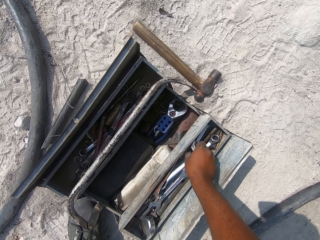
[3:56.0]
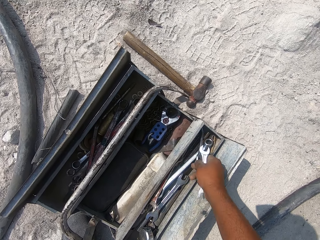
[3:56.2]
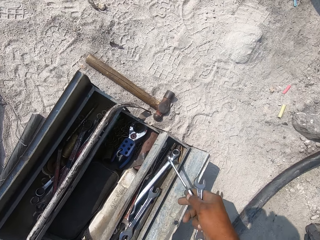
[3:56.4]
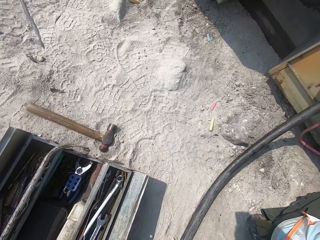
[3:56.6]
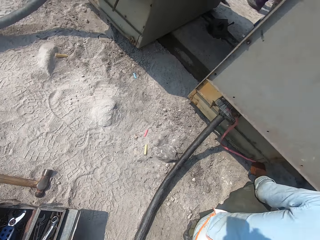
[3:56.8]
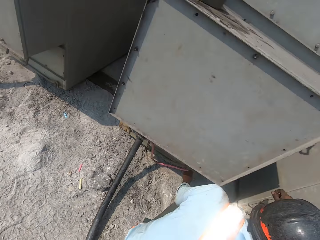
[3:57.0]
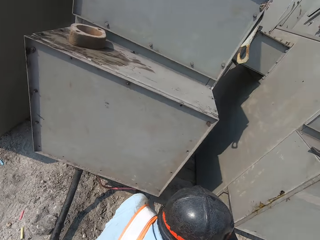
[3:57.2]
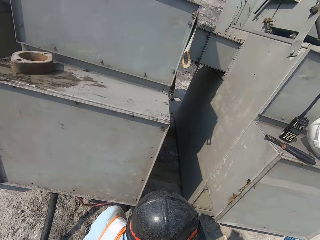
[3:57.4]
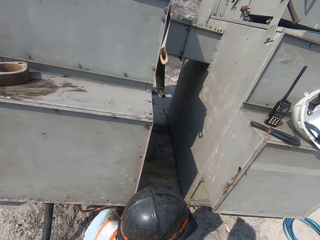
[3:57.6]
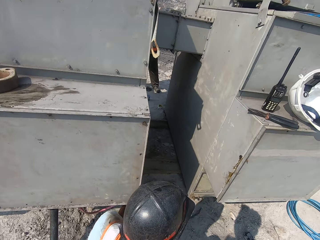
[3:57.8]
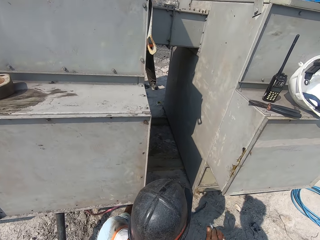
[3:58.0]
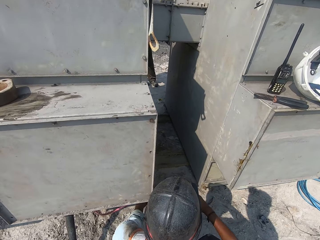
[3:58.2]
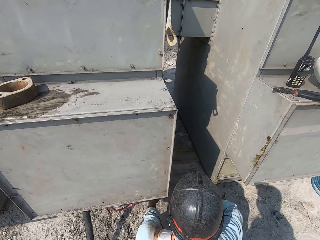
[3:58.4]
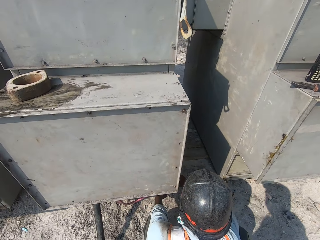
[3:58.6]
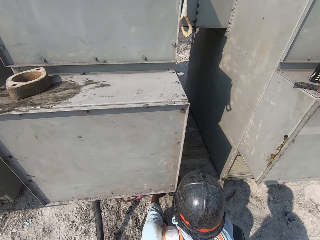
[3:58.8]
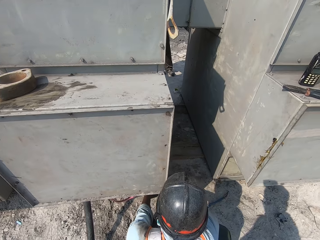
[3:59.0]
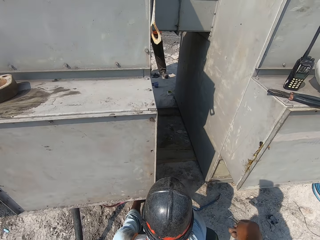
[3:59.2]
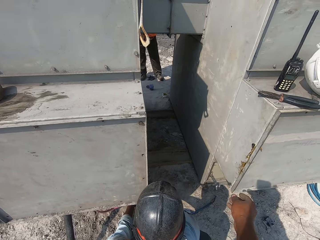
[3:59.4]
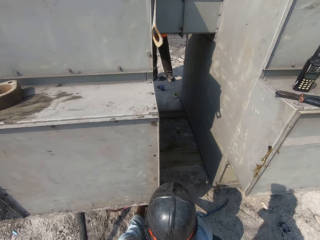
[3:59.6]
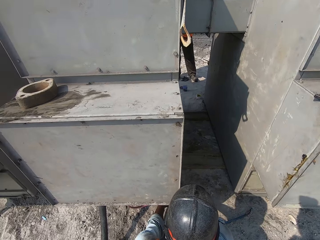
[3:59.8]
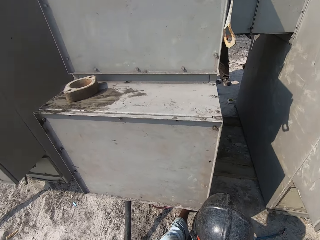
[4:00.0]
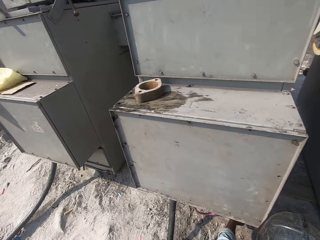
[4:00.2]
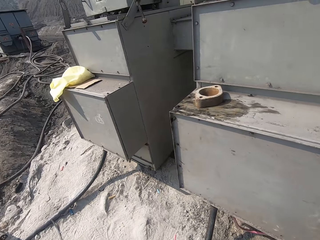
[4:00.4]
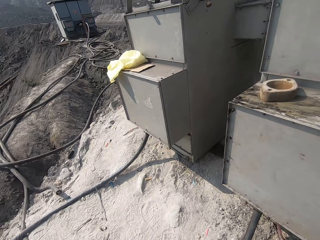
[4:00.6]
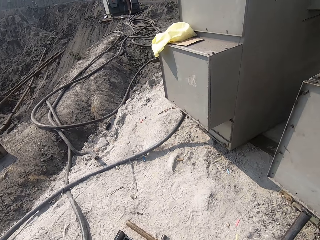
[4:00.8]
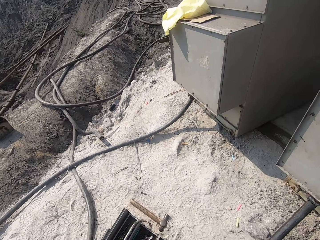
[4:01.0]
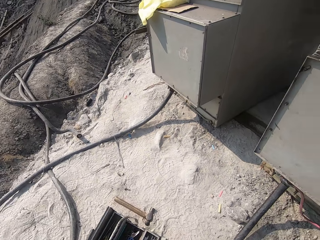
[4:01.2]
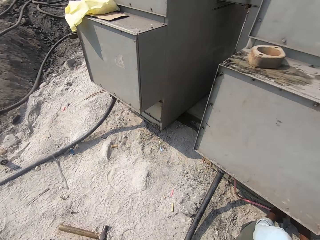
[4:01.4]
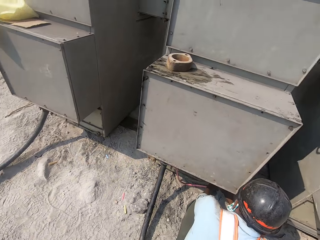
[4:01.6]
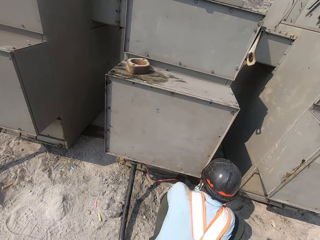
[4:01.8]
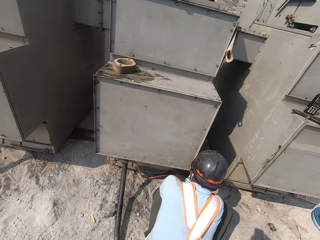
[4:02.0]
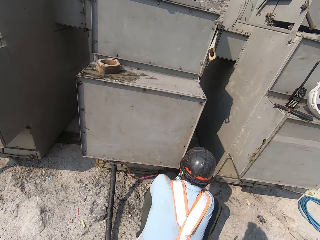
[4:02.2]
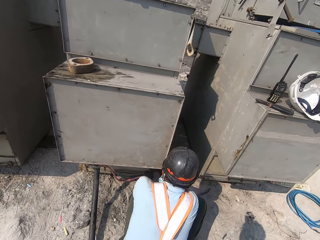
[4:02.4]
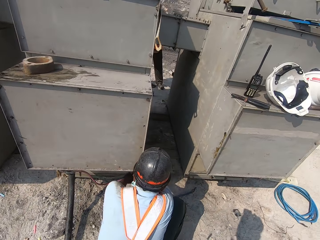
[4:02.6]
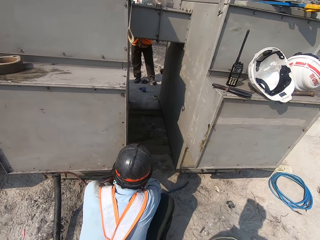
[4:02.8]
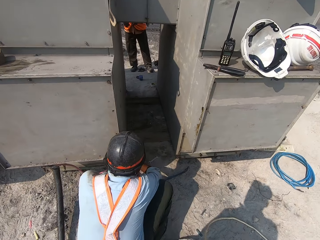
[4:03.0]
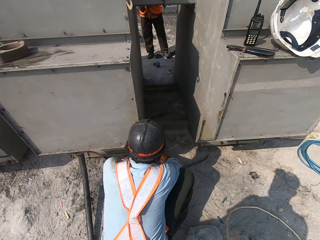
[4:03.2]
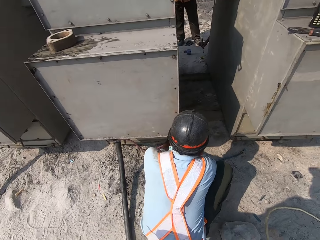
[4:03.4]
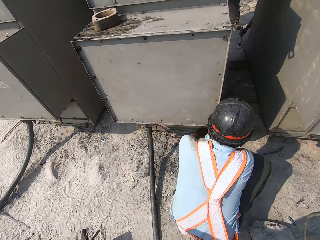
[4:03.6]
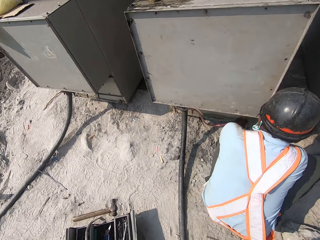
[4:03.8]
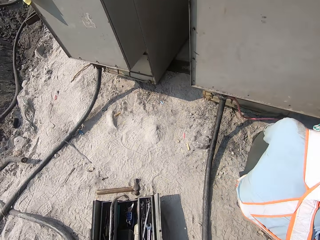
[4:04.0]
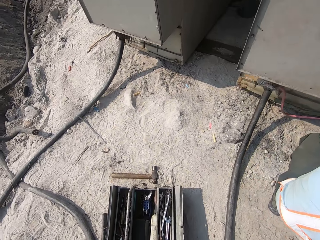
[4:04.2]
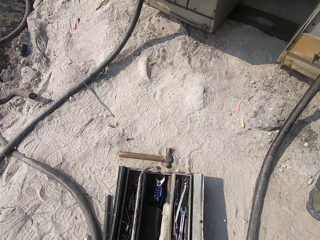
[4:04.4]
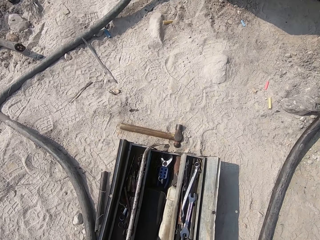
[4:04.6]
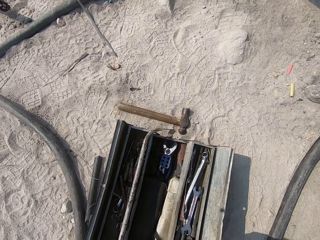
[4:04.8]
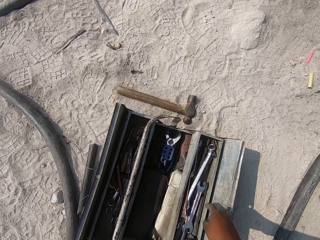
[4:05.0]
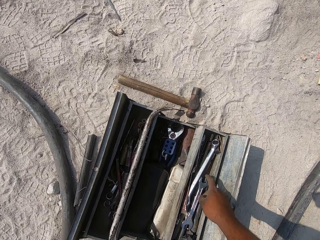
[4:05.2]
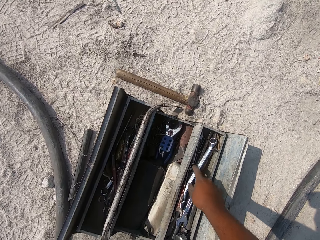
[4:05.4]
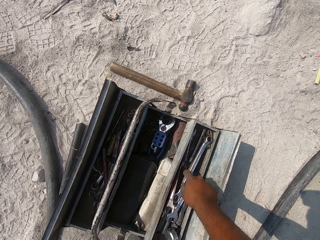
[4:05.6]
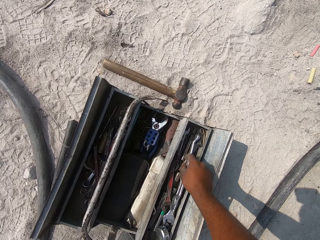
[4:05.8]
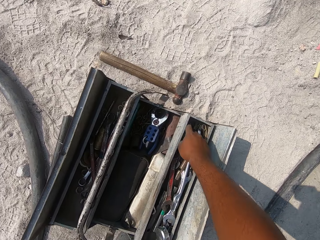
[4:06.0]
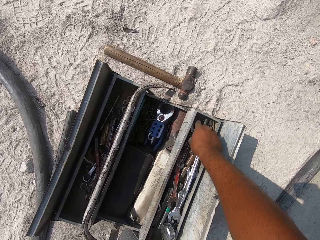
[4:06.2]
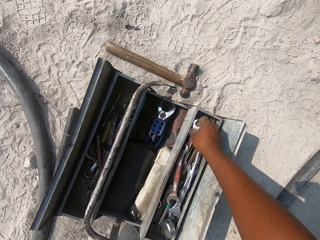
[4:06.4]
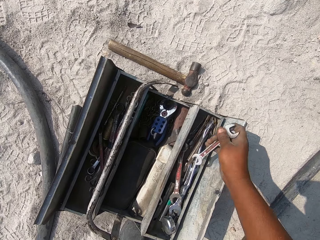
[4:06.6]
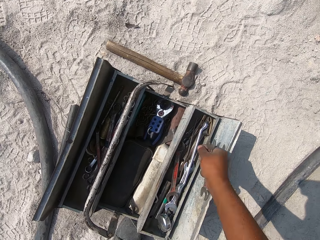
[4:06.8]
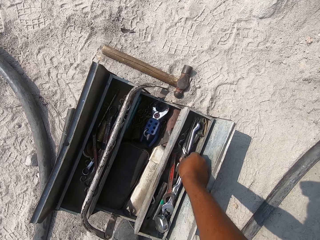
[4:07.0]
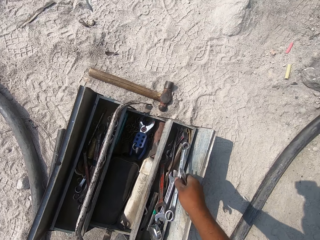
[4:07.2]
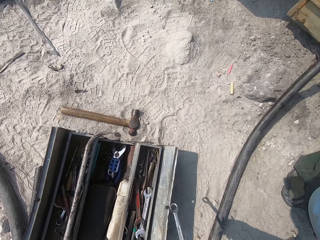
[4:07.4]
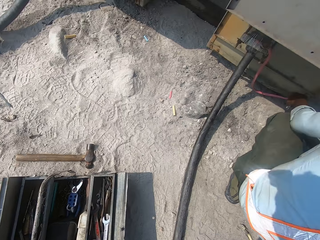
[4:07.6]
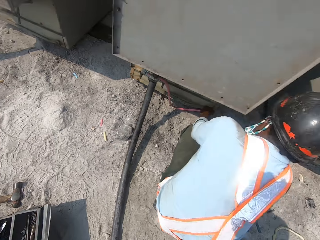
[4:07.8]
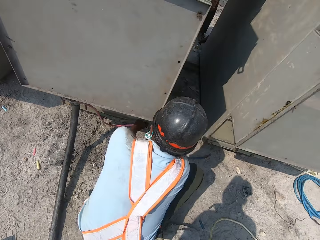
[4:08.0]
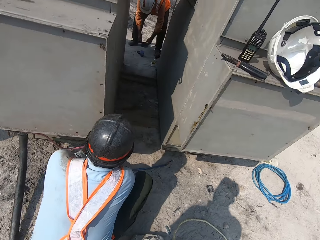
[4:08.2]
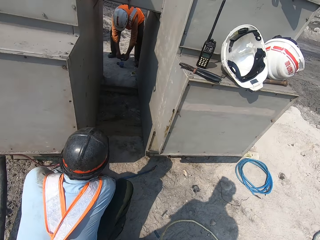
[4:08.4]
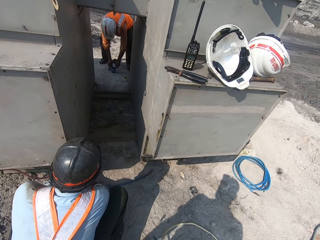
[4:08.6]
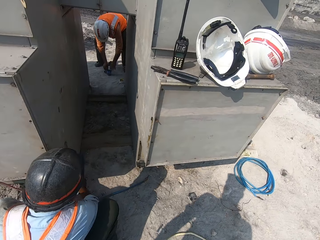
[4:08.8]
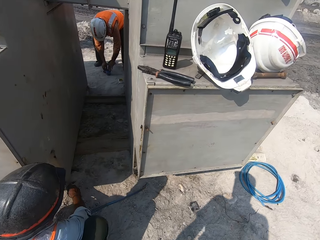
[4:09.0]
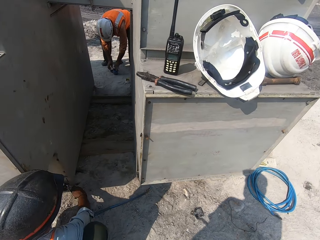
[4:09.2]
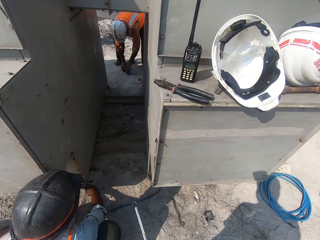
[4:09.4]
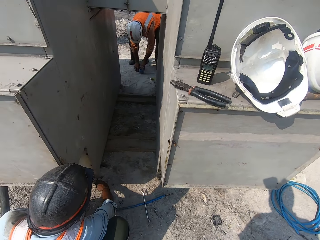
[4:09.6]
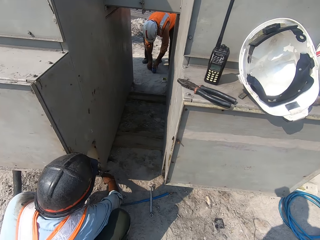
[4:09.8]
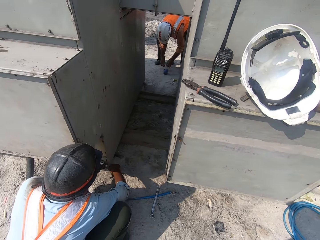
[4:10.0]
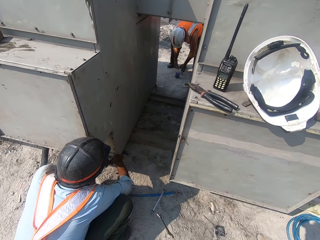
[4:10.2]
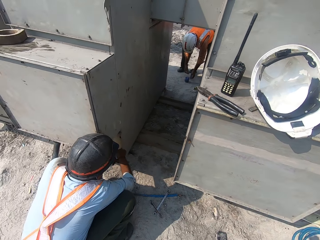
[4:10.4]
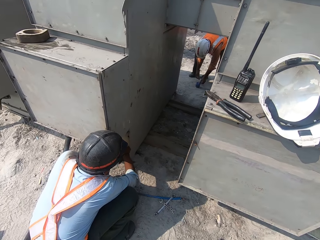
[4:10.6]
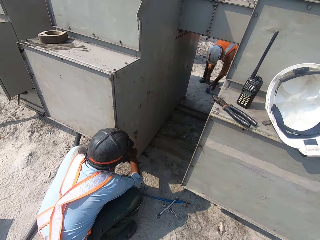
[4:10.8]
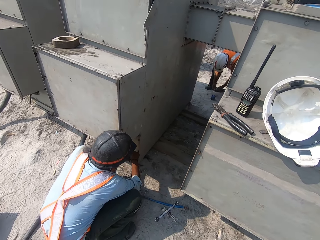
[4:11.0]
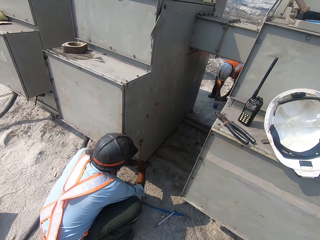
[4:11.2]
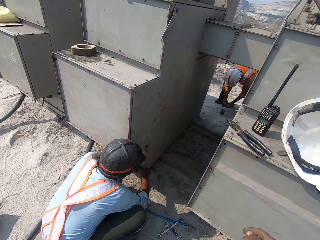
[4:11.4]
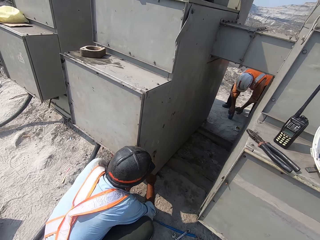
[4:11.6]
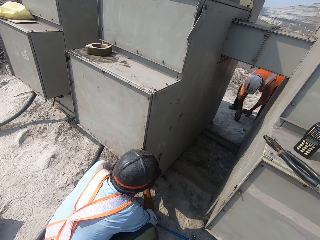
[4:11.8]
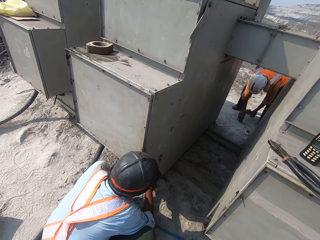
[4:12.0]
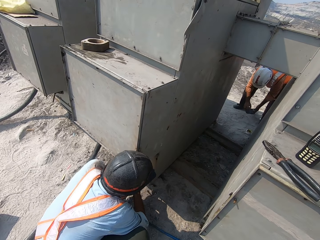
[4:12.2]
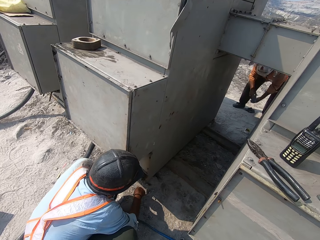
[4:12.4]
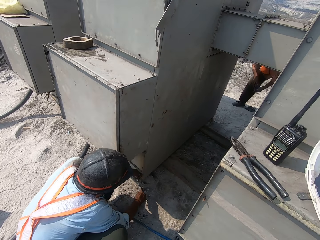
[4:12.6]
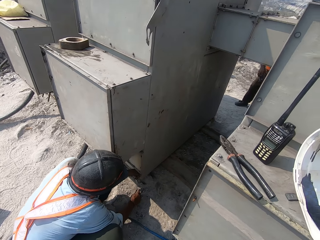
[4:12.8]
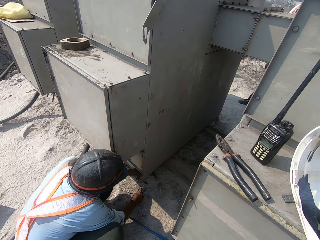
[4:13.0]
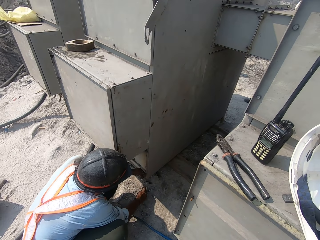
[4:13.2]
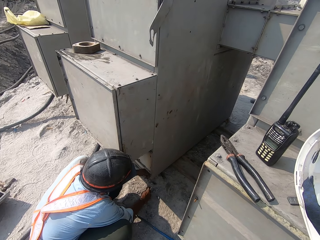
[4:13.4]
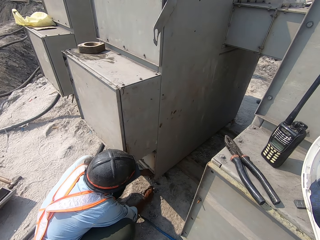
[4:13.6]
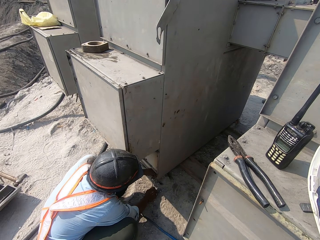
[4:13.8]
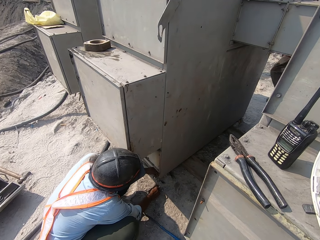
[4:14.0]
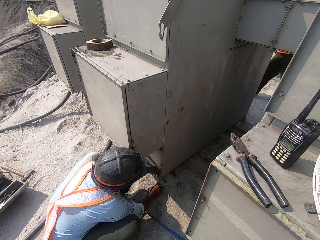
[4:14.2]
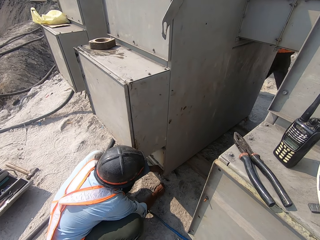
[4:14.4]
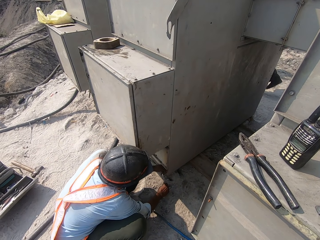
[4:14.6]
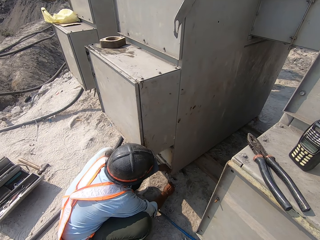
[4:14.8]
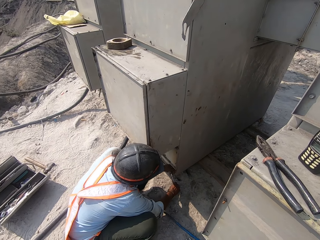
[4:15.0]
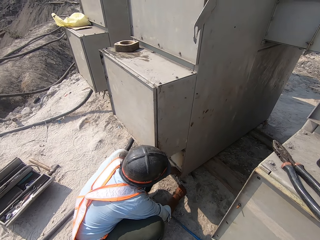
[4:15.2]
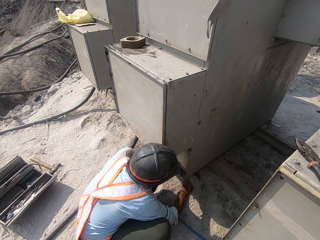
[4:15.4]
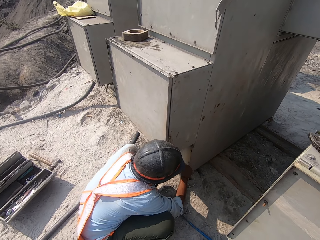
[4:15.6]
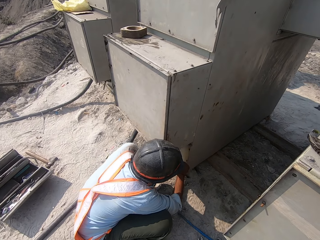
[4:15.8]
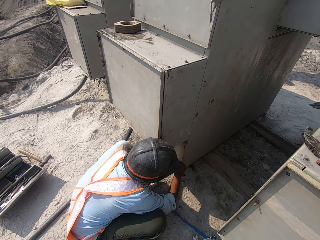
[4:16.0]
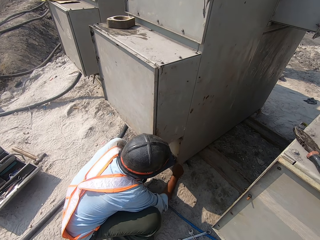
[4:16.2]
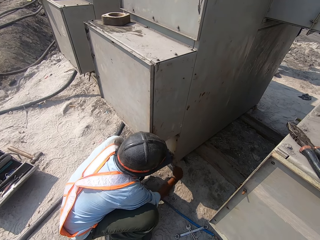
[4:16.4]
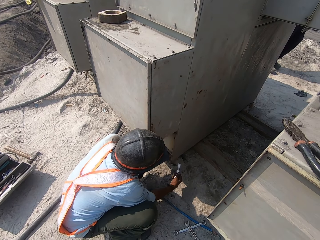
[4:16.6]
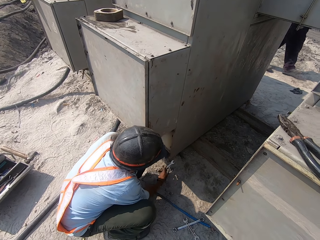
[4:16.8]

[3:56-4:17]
The camera wearer picks up a screw. A man fixes a cable with a screwdriver. The camera wearer throws a spanner or screw down and looks around. They pick up spanners, throw the spanners down and look around. The man fixes the cable with the screwdriver.
